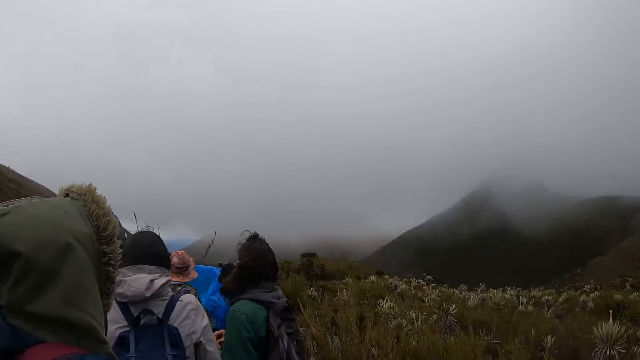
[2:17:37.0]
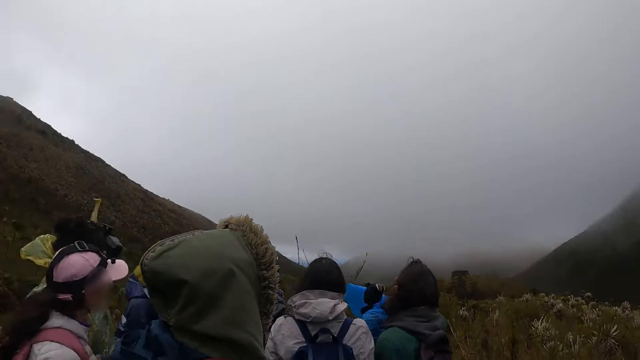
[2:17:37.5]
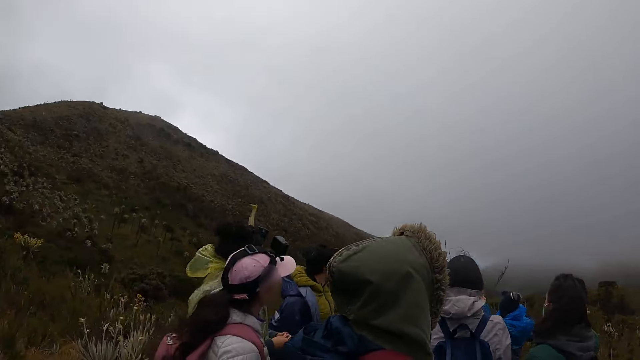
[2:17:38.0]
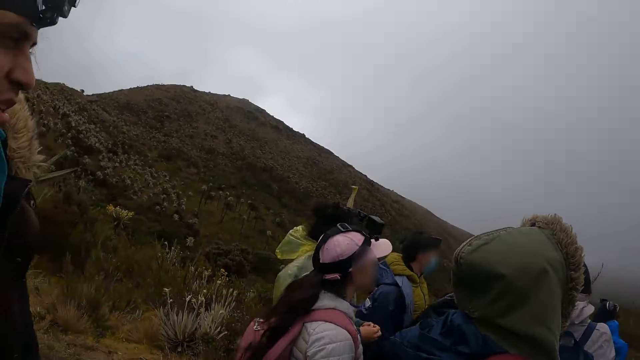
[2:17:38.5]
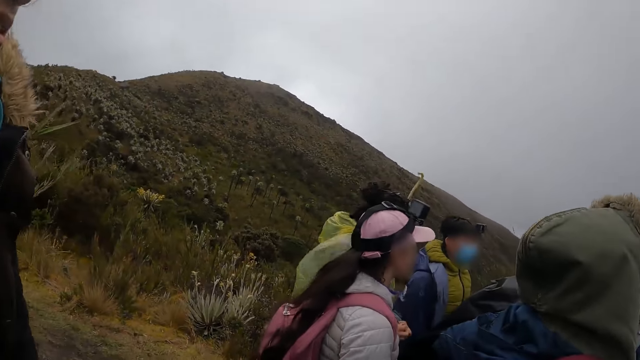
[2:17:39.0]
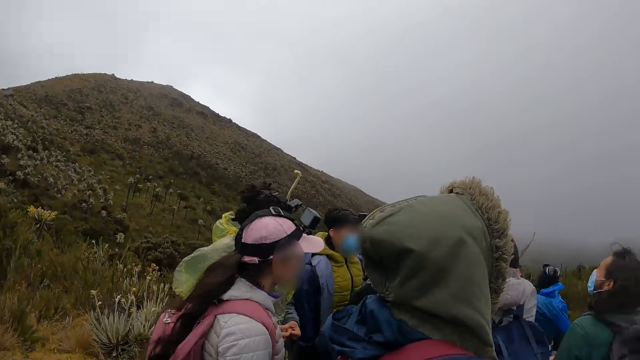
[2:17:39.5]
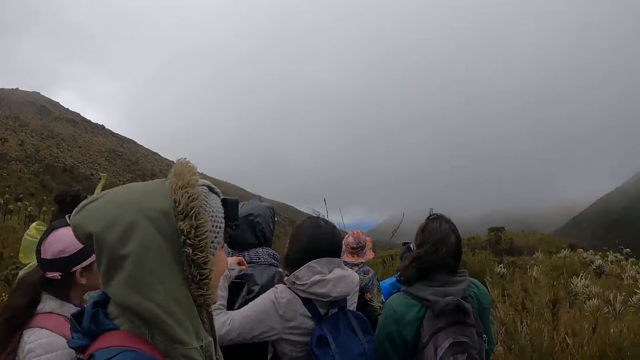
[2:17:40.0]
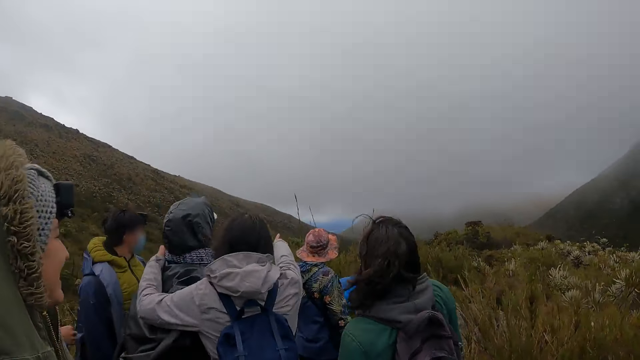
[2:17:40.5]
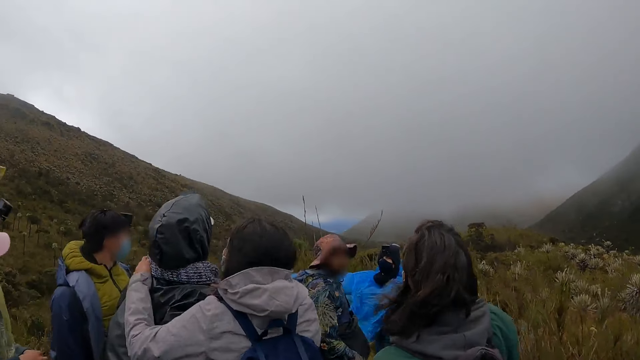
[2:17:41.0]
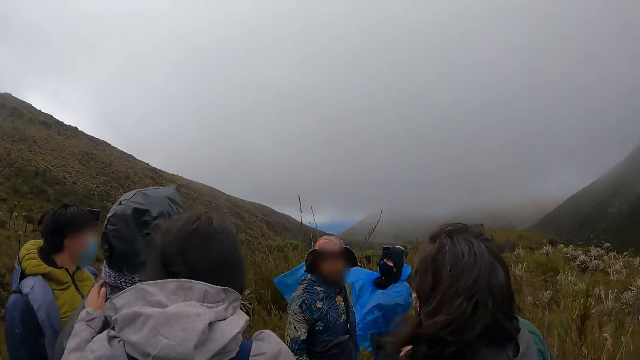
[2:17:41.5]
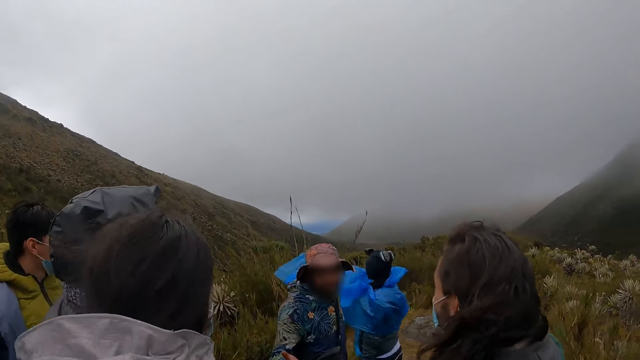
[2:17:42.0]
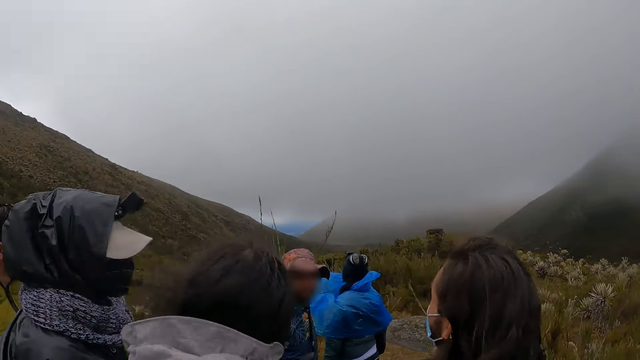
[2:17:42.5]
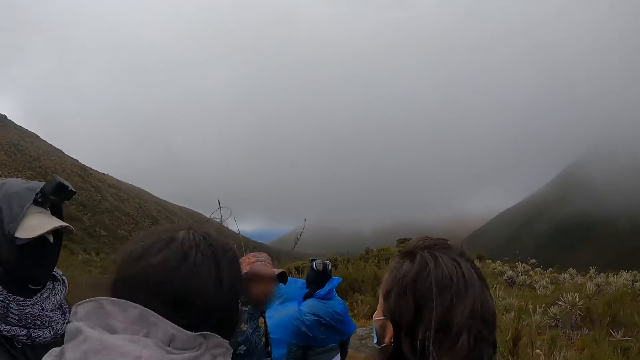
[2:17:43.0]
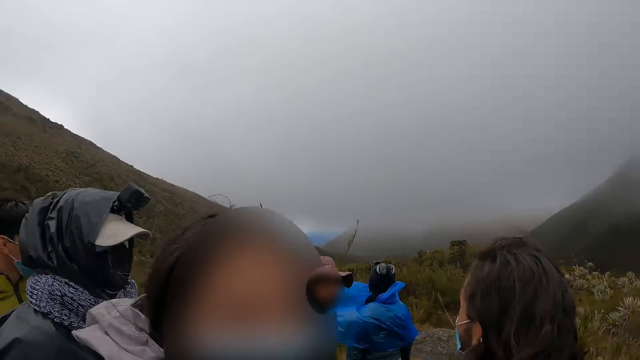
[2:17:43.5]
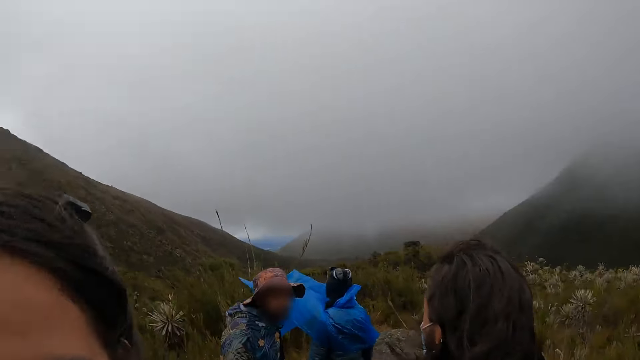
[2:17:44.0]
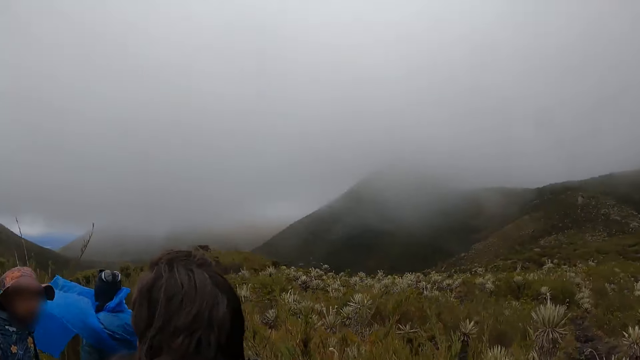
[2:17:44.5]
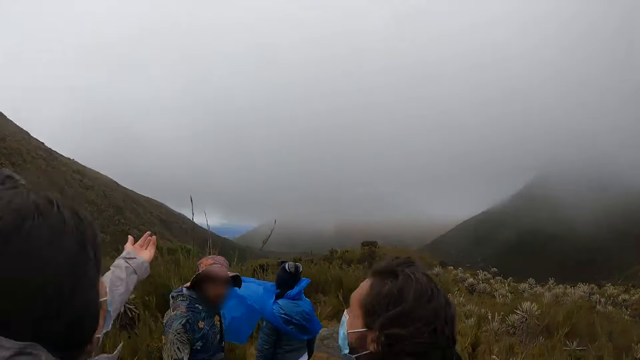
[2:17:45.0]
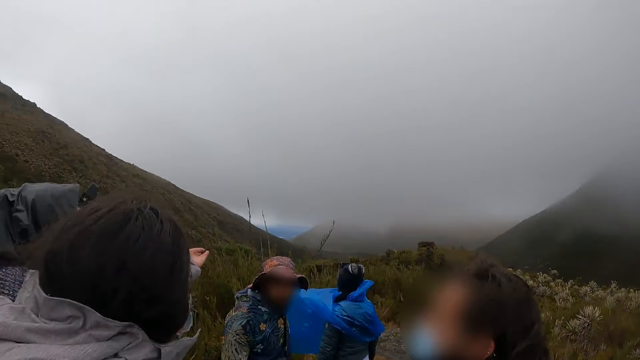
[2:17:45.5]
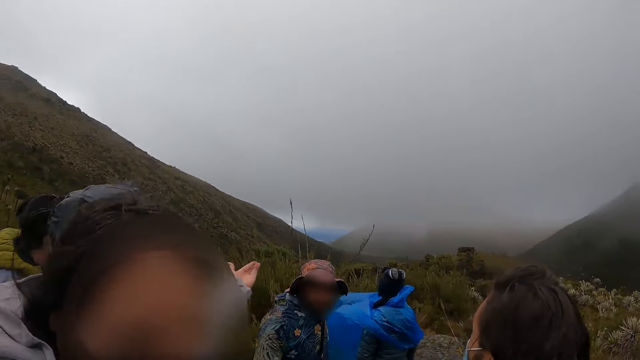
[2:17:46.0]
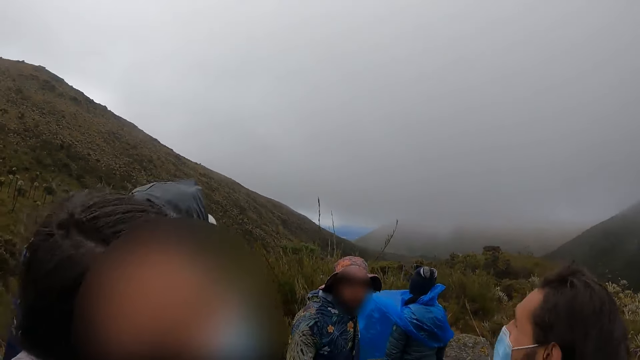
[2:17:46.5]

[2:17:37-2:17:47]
The camera wearer stares at three people and other friends.

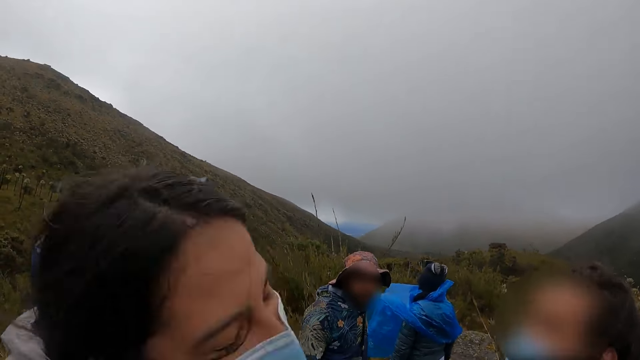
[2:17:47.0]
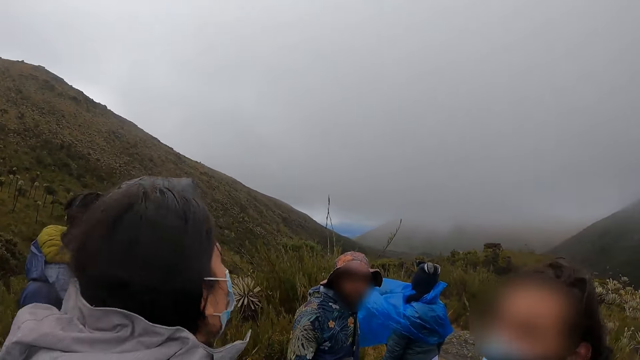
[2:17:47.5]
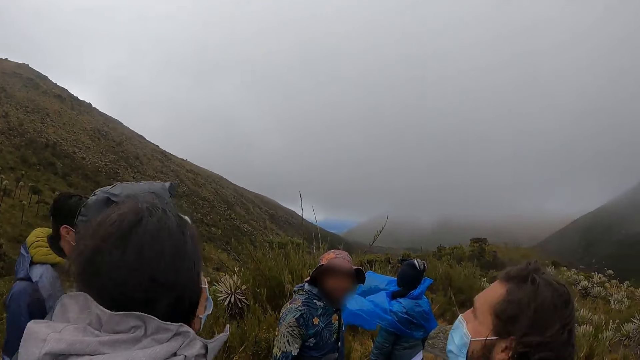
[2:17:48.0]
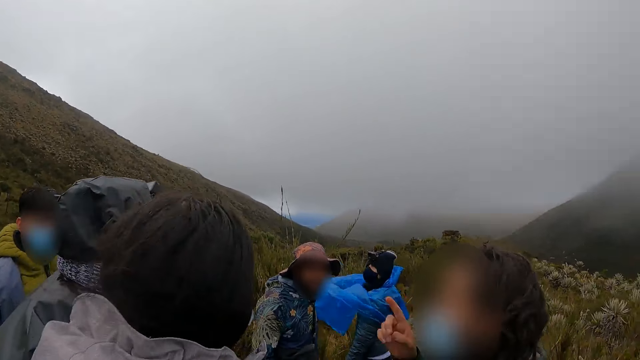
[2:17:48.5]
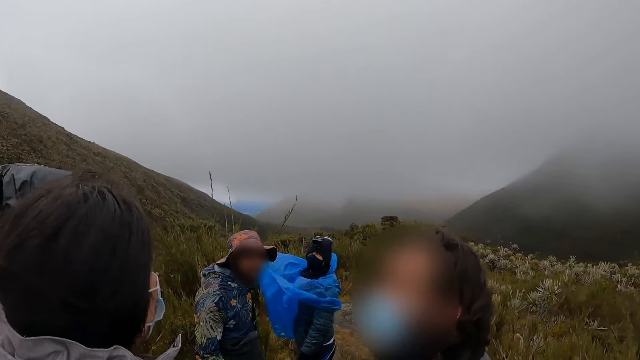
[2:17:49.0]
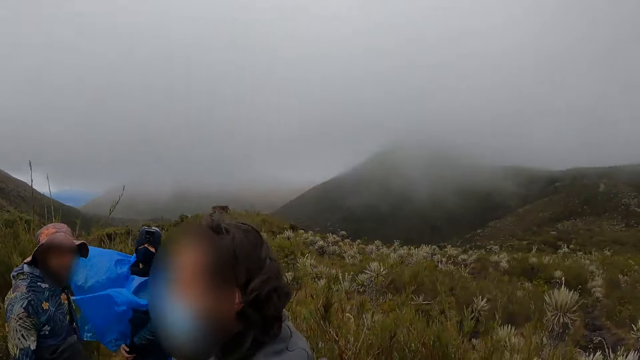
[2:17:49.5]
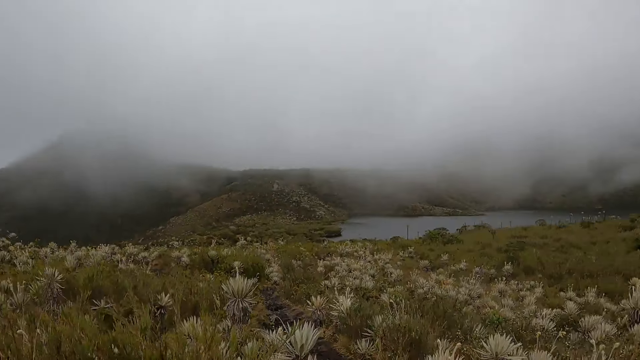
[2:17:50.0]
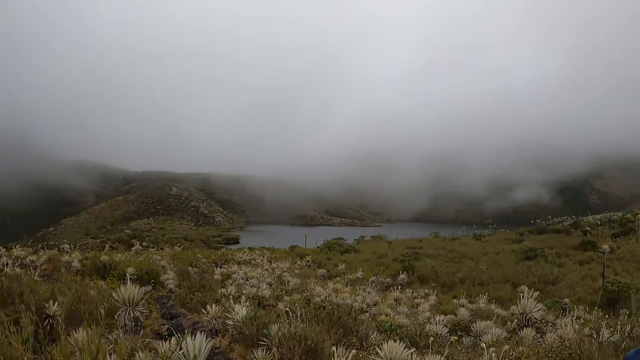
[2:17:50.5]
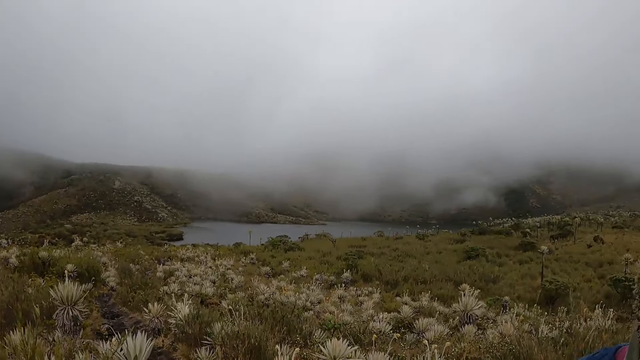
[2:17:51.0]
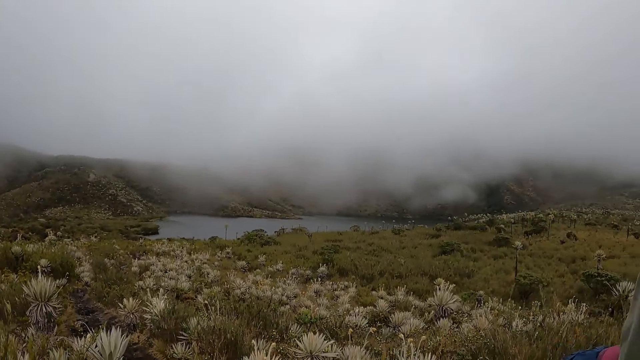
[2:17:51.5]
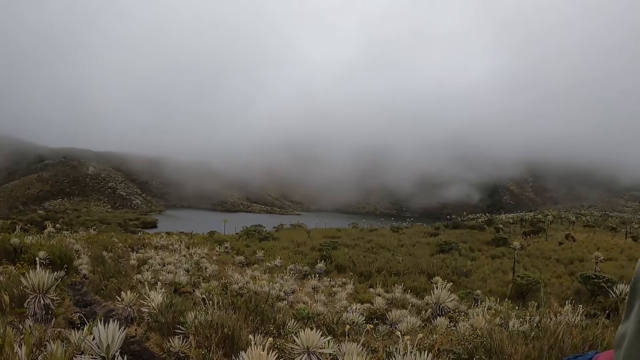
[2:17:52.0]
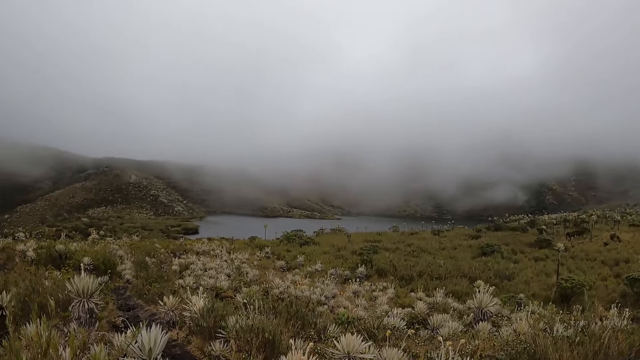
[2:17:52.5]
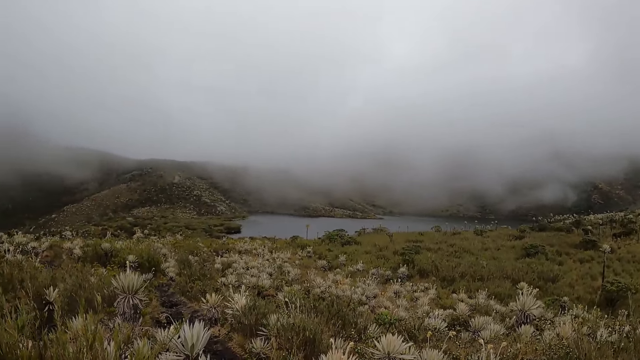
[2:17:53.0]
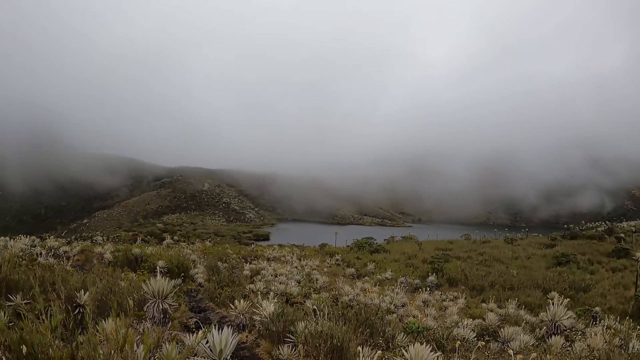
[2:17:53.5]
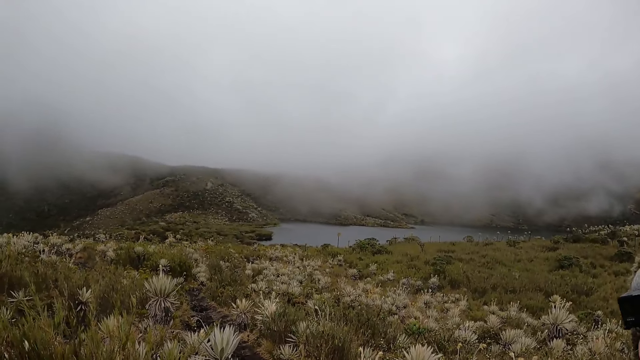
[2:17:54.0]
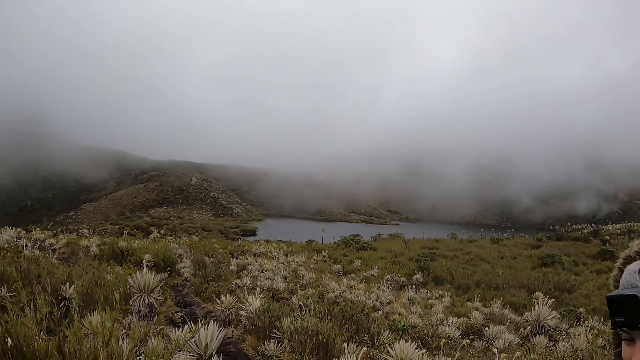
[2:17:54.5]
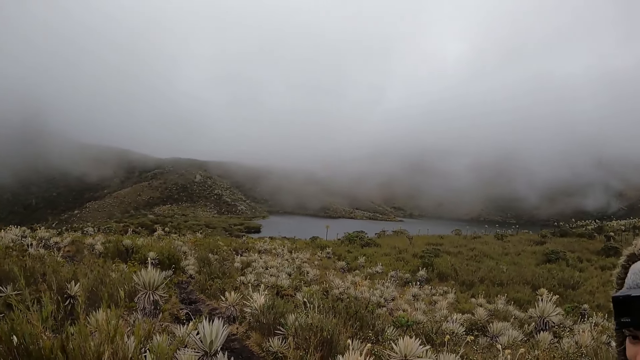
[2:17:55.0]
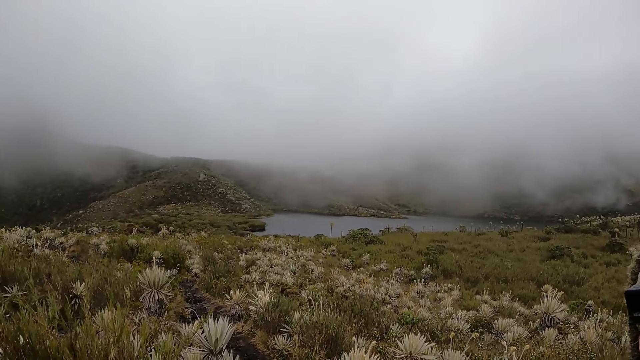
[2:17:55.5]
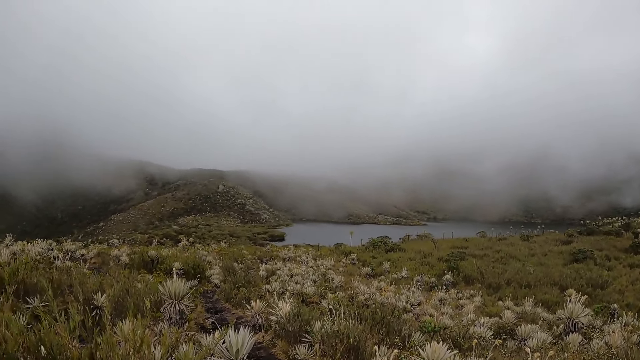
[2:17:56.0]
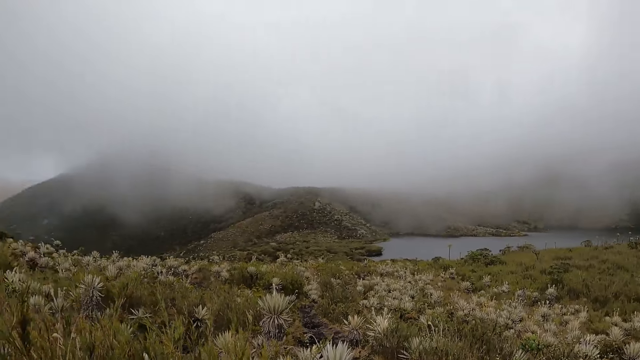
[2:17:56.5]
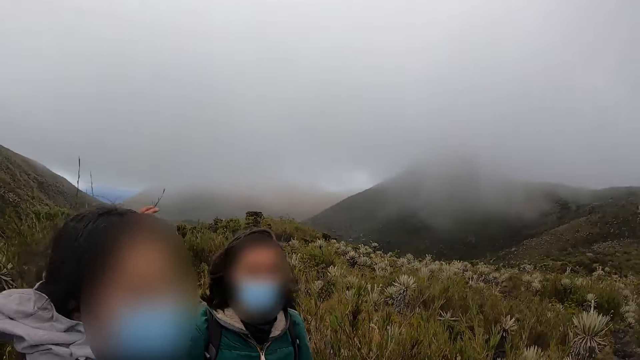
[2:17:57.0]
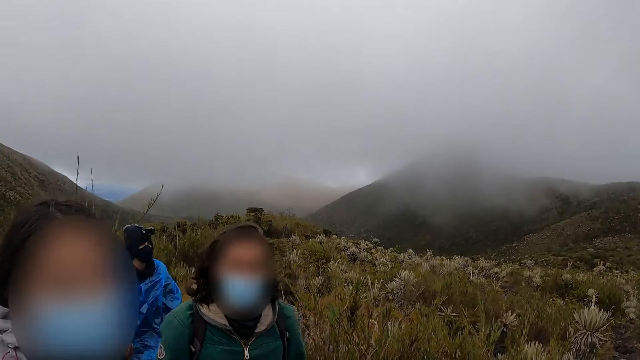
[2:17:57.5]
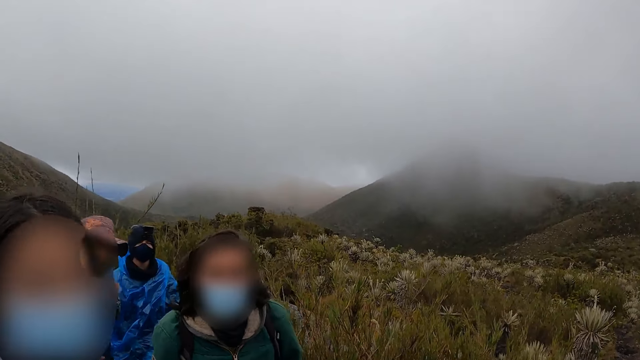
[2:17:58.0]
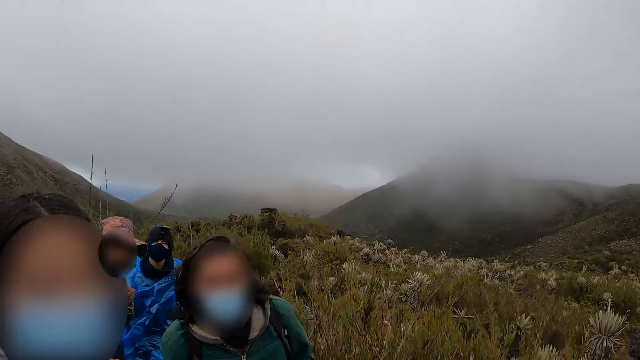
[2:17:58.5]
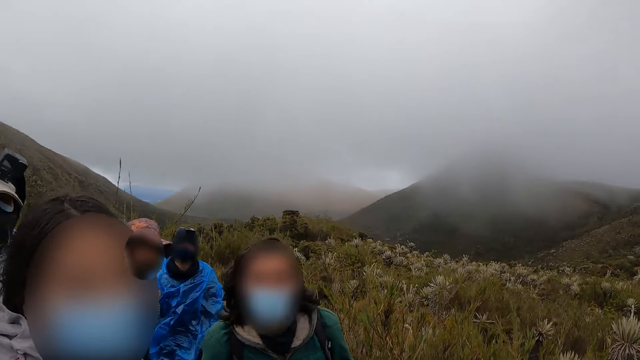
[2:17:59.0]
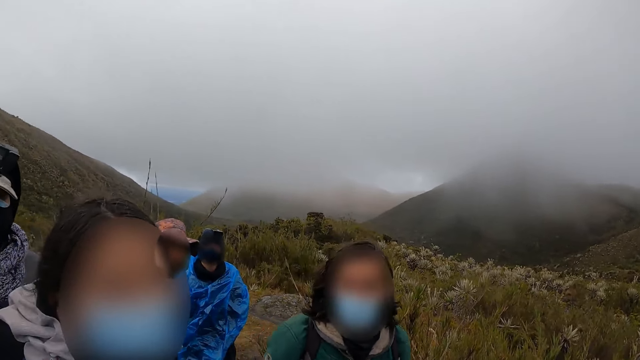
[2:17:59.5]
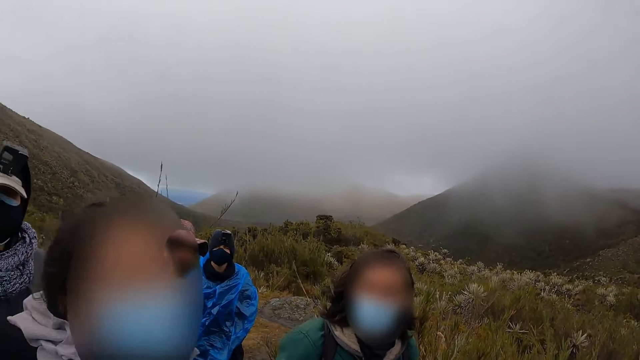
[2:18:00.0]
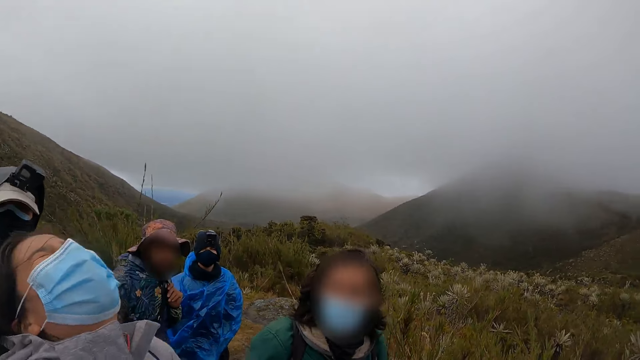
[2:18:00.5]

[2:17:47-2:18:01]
The camera wearer looks around the surroundings. They stare at three people and other friends.
